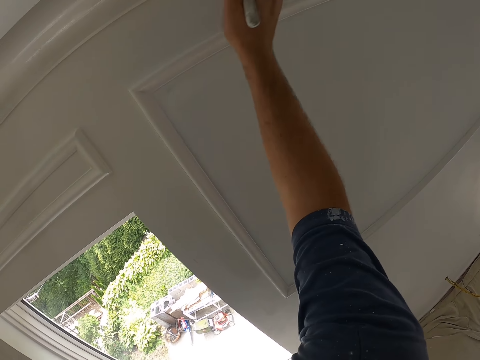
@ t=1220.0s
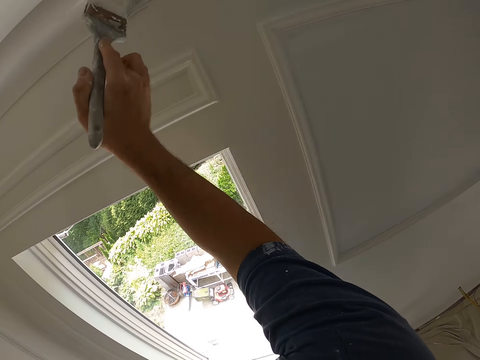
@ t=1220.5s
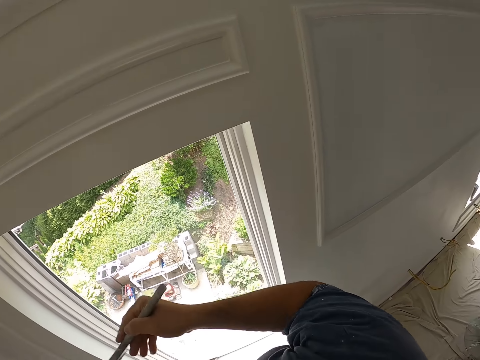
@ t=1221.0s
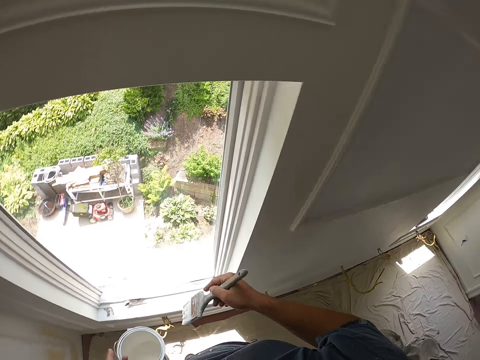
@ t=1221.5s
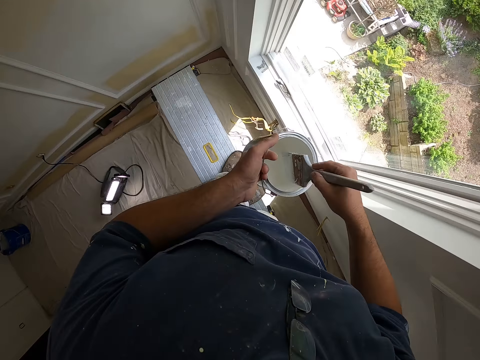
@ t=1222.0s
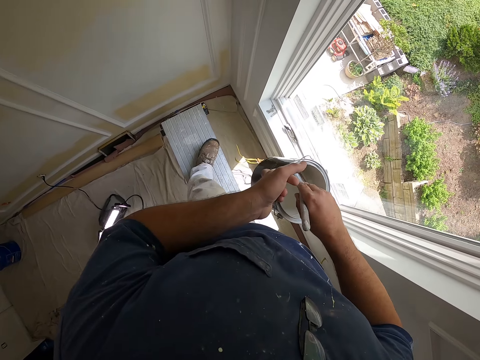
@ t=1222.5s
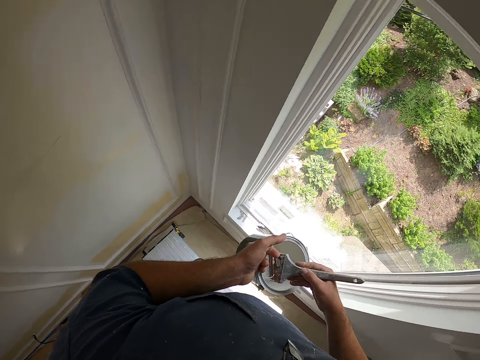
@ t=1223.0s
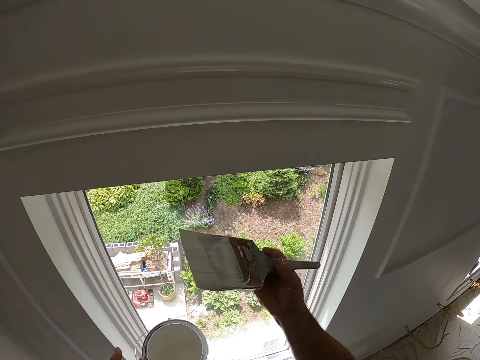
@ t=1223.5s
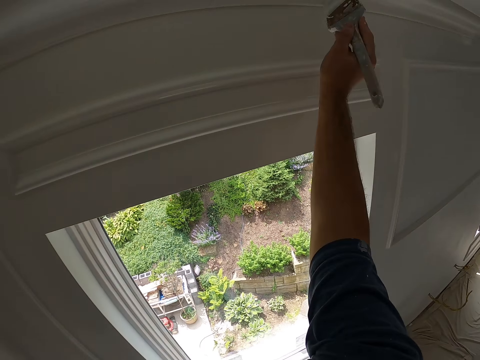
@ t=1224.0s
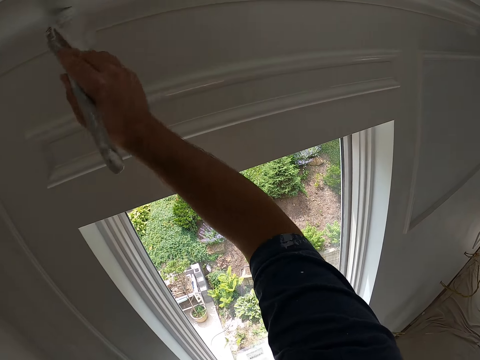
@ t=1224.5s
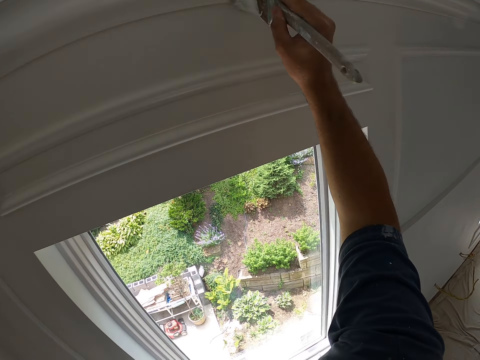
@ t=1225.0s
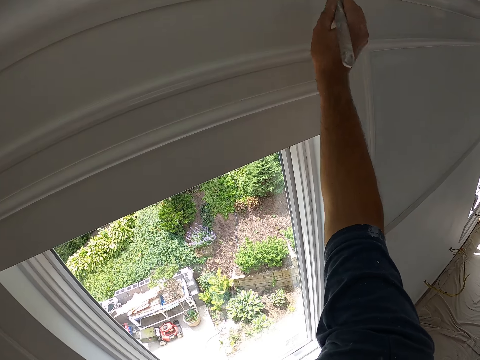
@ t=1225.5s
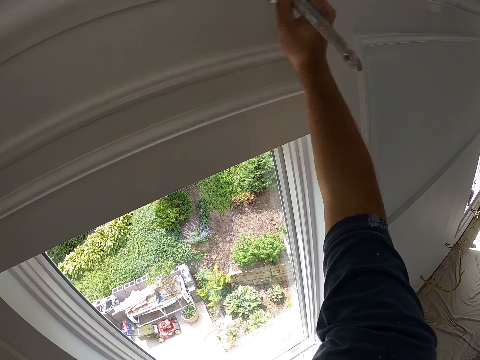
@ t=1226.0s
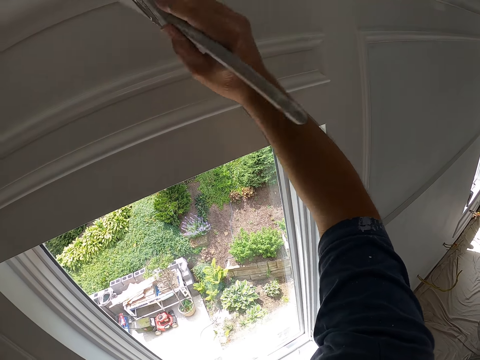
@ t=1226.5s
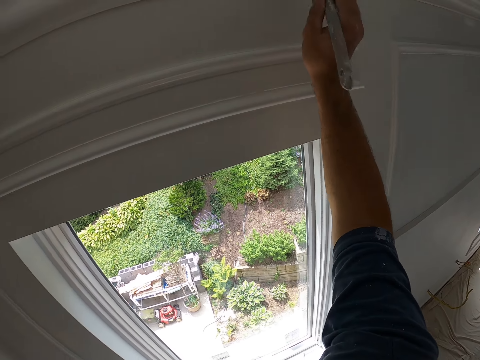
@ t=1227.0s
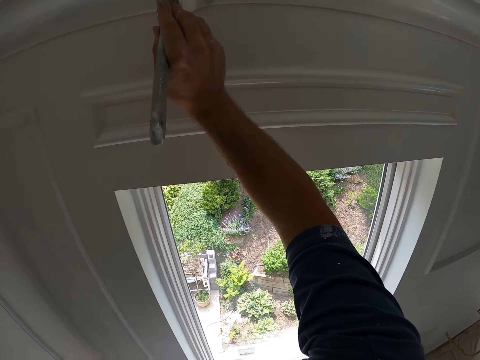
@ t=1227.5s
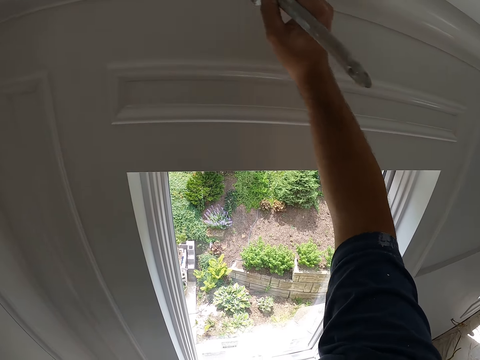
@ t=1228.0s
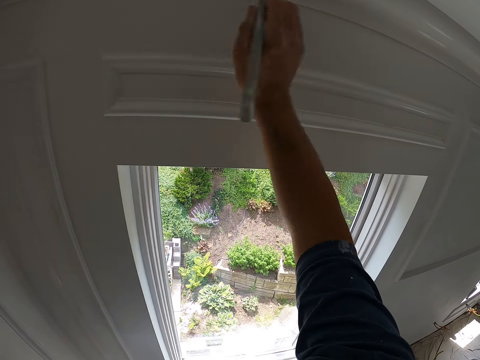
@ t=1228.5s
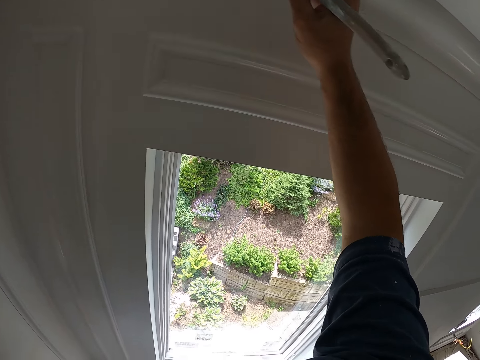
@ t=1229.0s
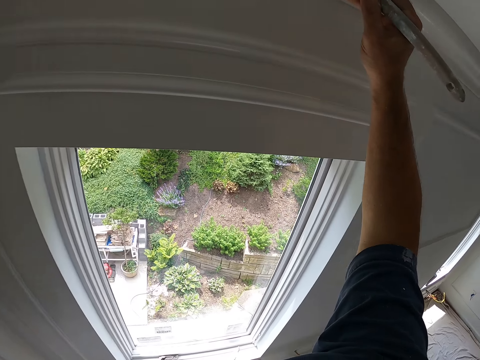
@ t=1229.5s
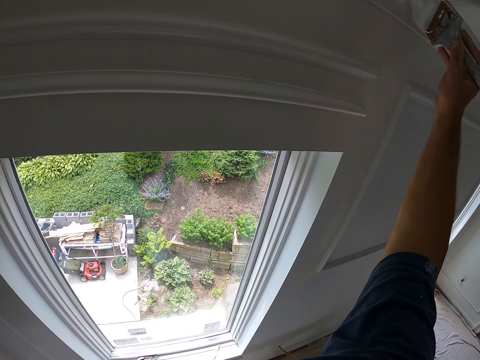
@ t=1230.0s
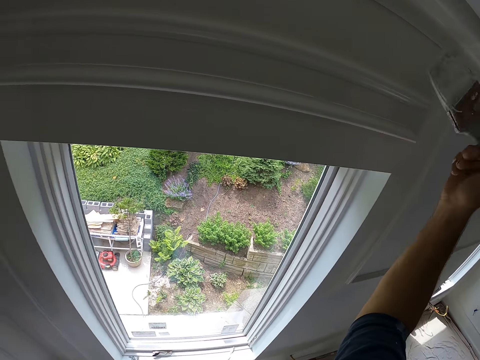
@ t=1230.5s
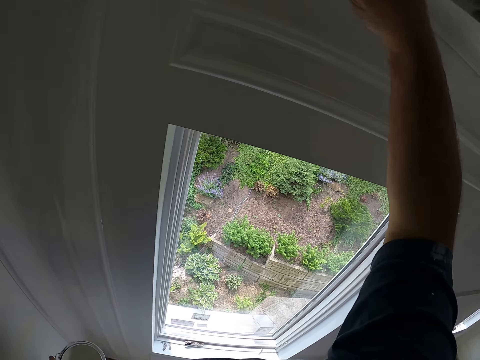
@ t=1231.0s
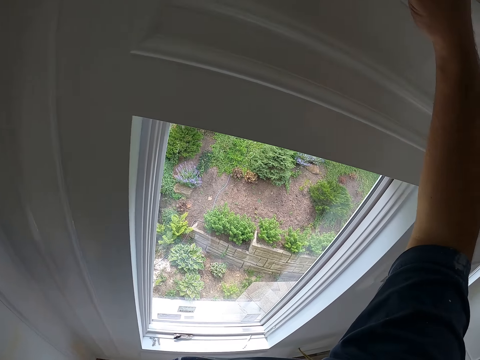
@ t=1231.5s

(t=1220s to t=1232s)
The camera wearer inserts the paint brush into the paint container in his left hand. He removes the paint brush from the paint container in his left hand. He paints the wall with the paint brush in his right hand.

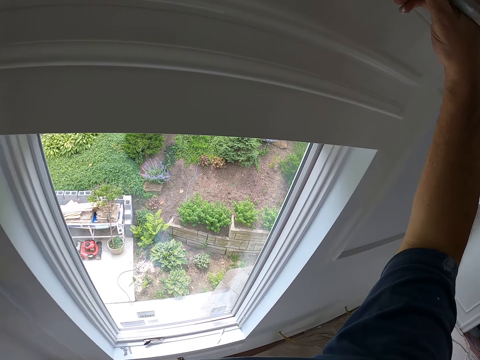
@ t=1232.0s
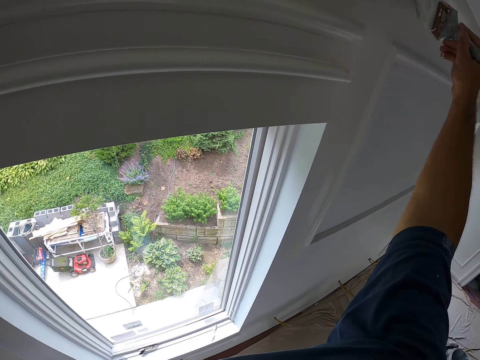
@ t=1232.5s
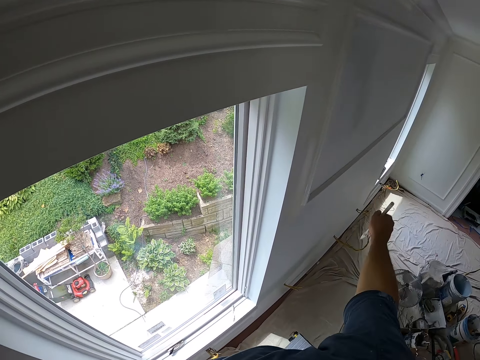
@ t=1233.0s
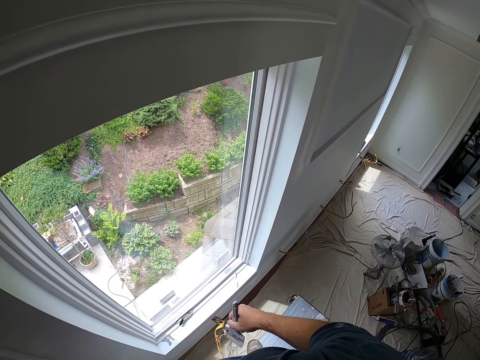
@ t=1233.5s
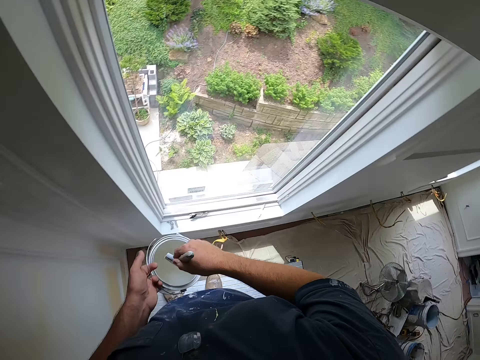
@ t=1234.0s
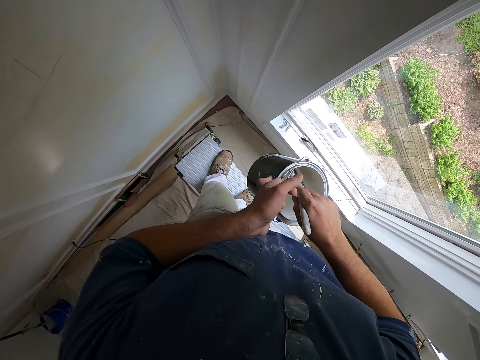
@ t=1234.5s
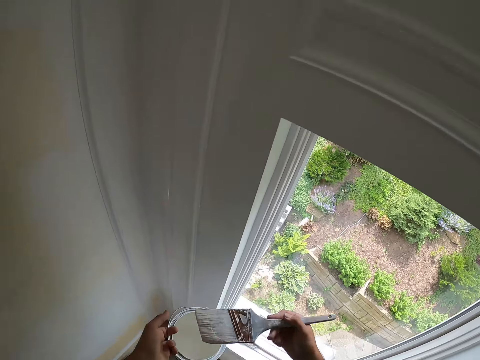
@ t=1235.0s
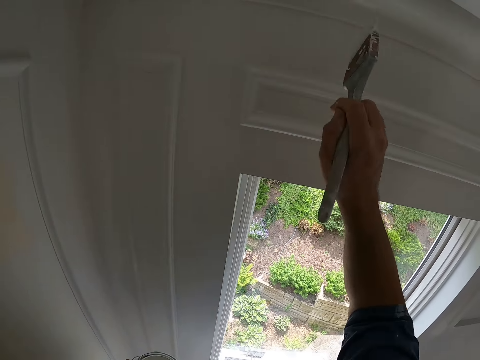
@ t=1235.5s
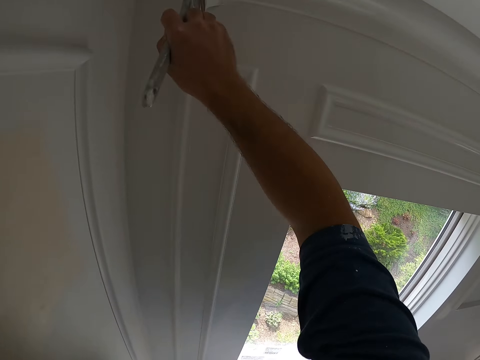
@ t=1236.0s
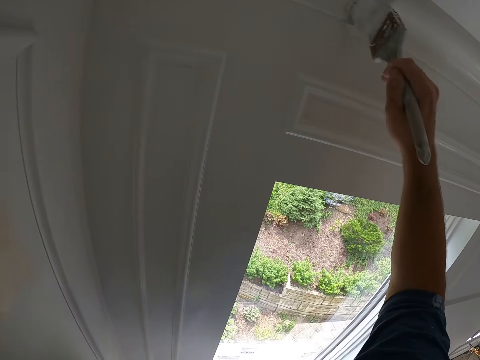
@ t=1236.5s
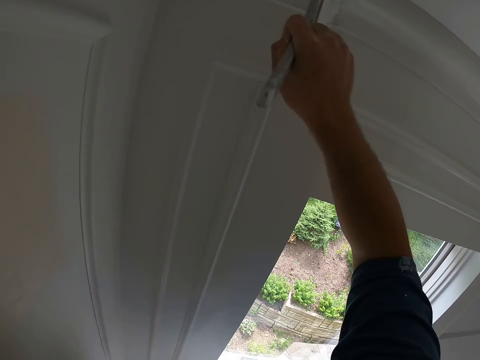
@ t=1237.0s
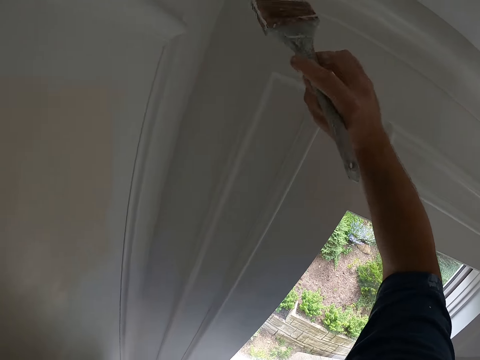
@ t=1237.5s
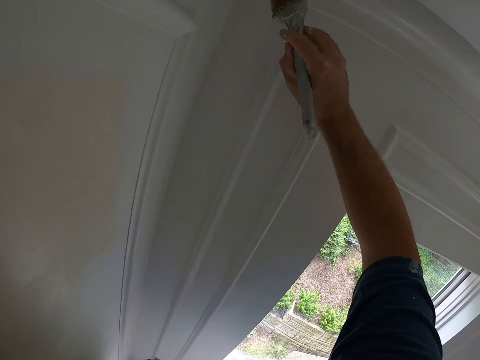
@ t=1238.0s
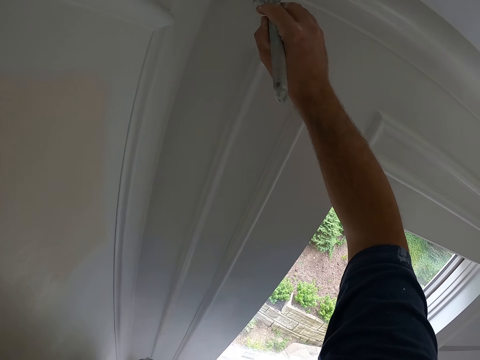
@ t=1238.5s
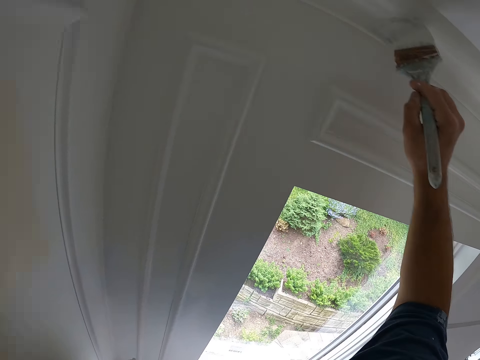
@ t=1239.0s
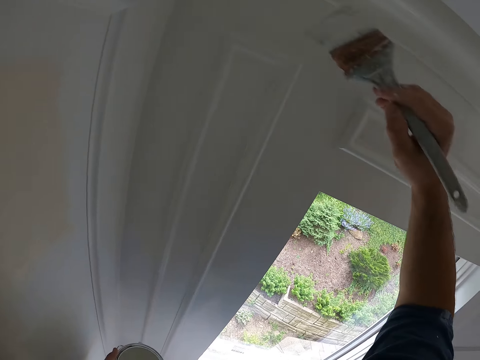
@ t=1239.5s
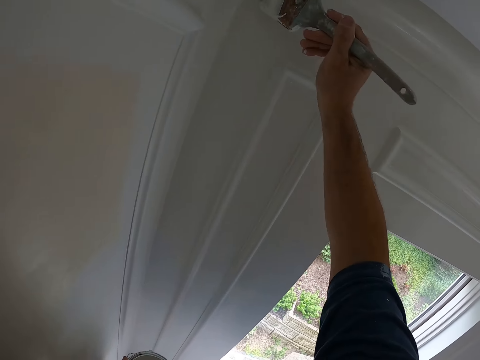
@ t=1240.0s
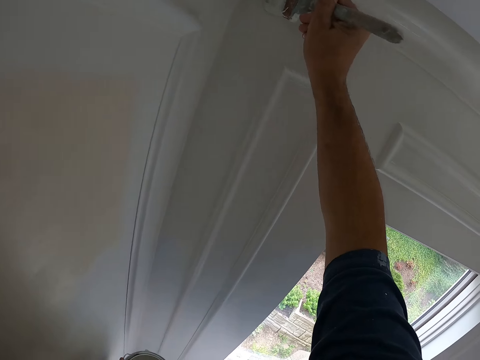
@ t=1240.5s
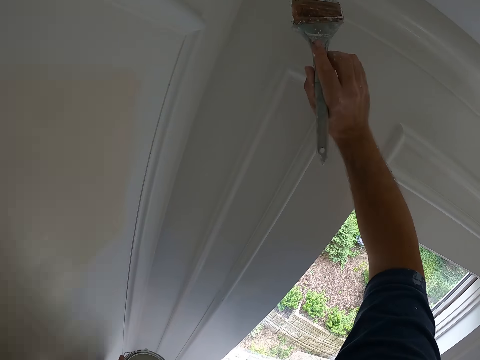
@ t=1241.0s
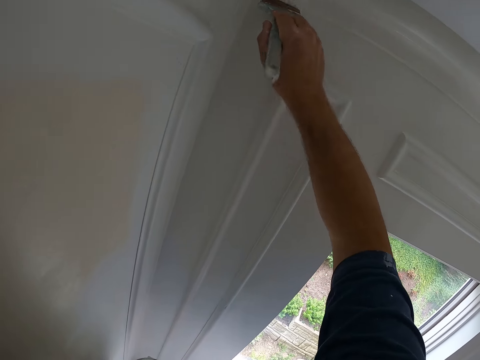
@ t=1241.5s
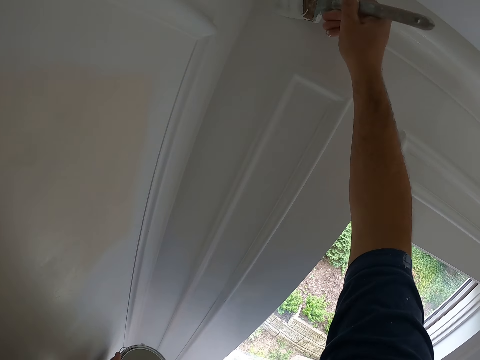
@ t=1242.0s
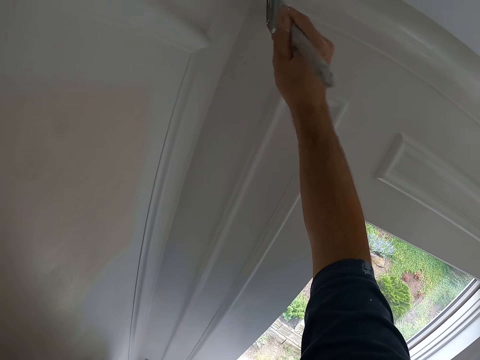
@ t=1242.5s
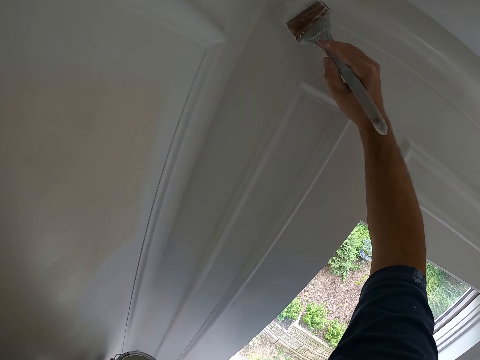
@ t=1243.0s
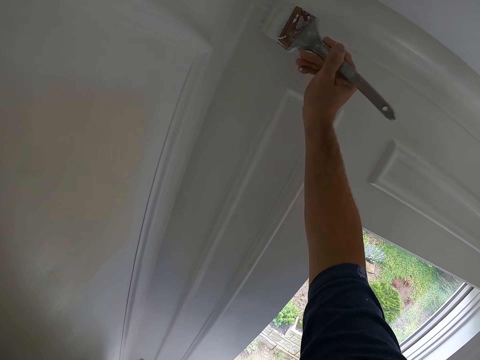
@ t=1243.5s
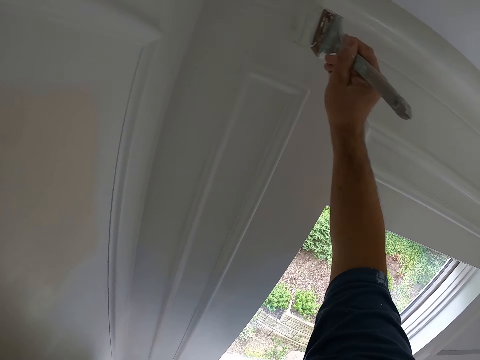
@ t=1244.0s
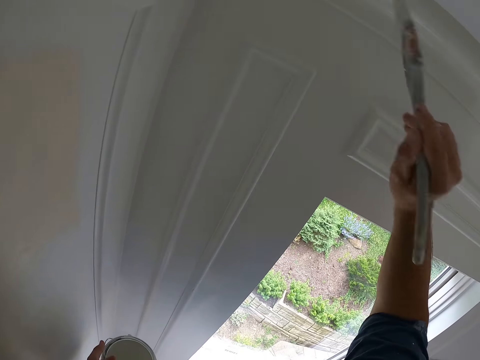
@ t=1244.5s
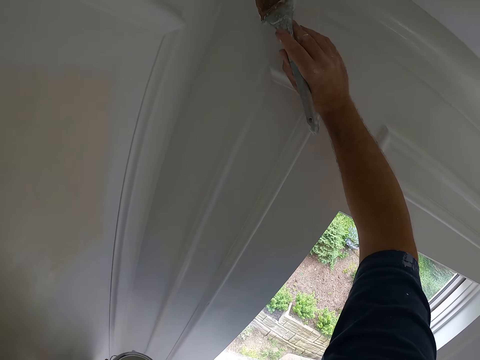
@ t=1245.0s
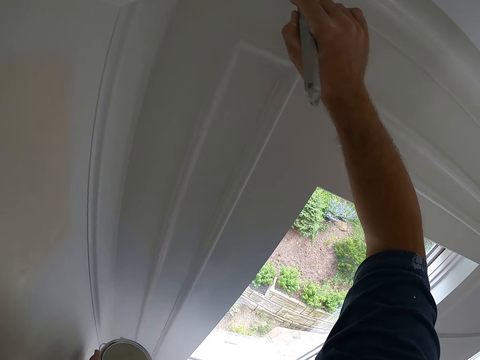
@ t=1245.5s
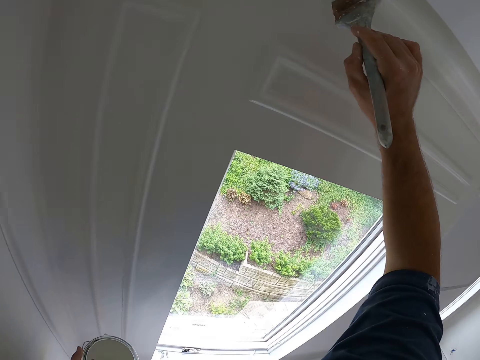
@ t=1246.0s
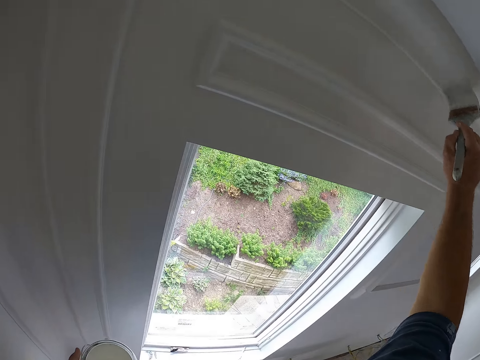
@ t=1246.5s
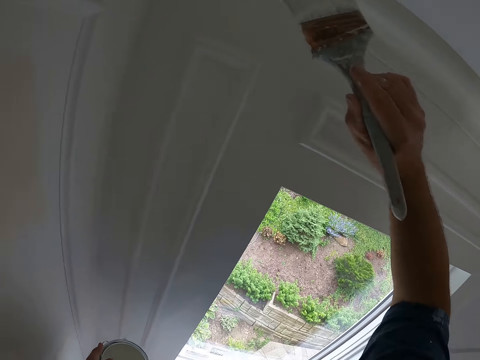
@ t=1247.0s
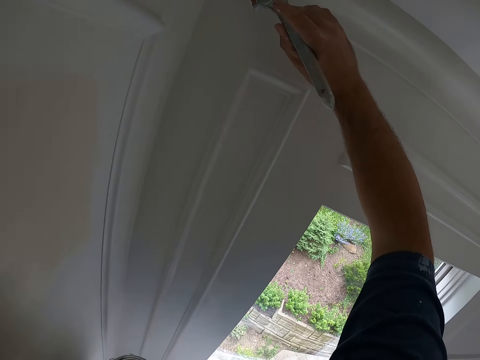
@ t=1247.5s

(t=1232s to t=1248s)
The camera wearer inserts the paint brush into the paint container in his left hand. He removes the paint brush from the paint container in his left hand. He paints the wall with the paint brush in his right hand.
